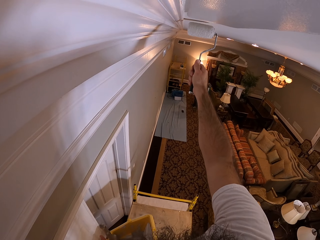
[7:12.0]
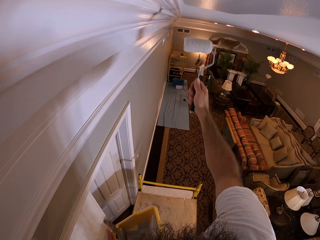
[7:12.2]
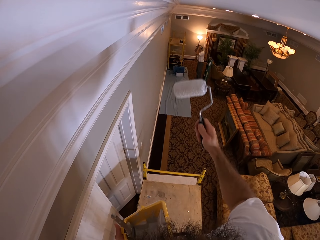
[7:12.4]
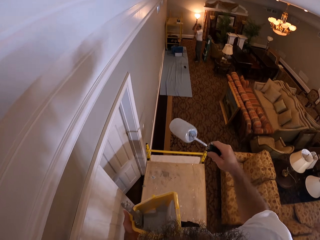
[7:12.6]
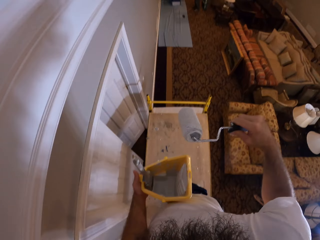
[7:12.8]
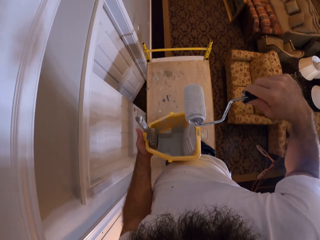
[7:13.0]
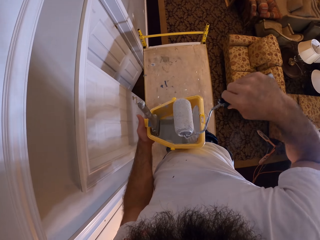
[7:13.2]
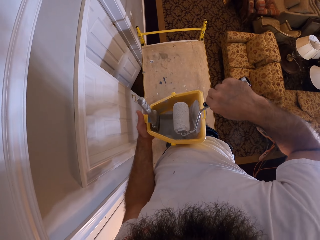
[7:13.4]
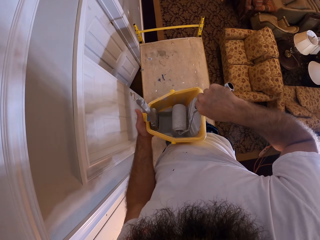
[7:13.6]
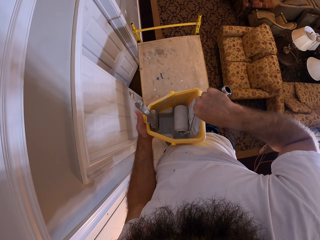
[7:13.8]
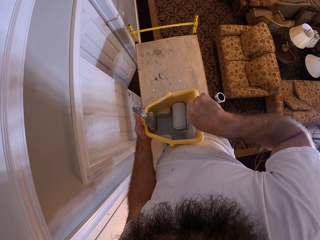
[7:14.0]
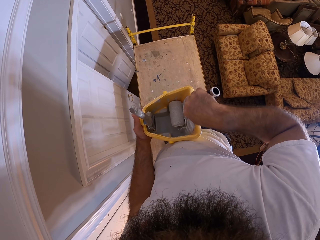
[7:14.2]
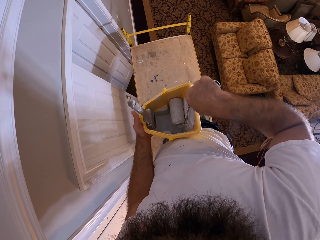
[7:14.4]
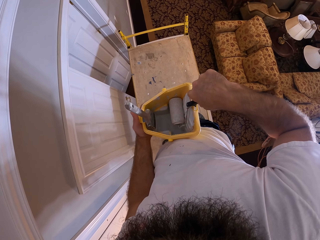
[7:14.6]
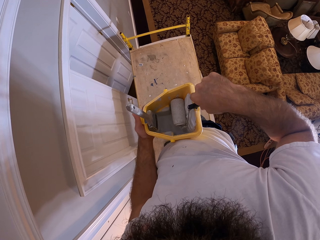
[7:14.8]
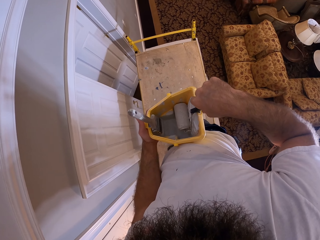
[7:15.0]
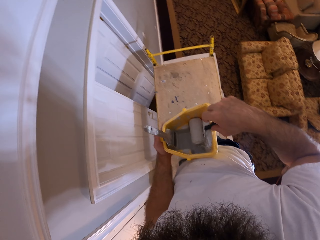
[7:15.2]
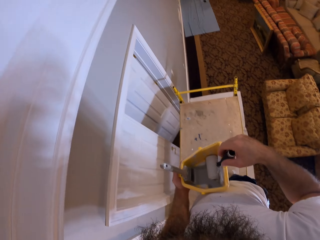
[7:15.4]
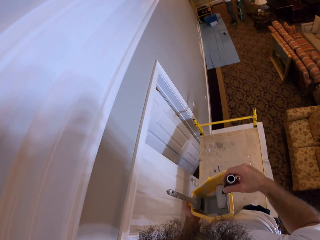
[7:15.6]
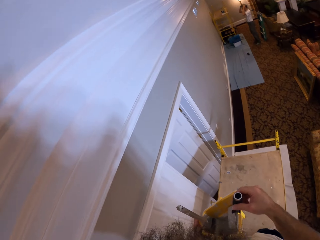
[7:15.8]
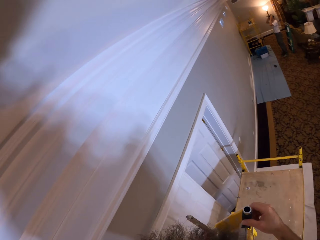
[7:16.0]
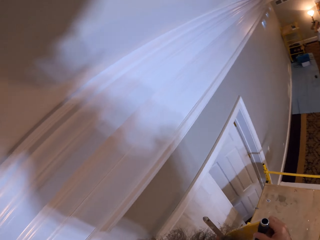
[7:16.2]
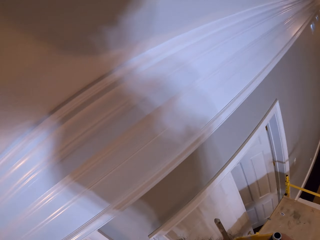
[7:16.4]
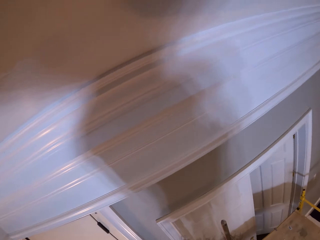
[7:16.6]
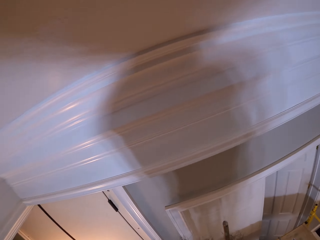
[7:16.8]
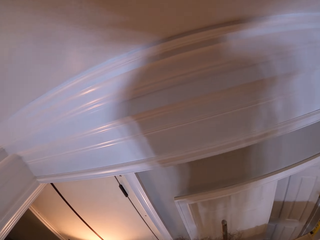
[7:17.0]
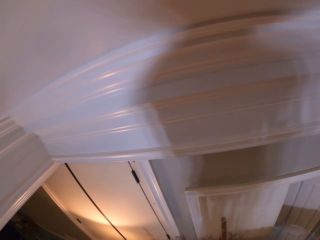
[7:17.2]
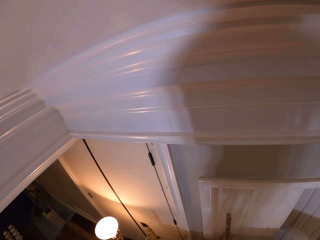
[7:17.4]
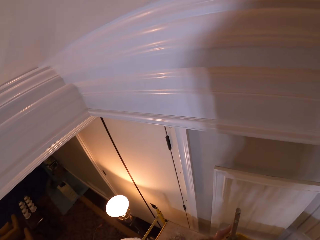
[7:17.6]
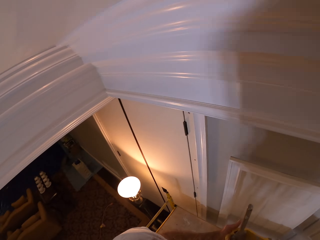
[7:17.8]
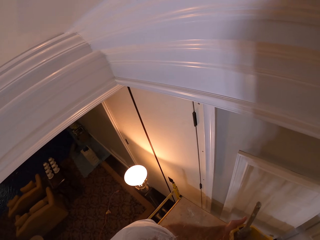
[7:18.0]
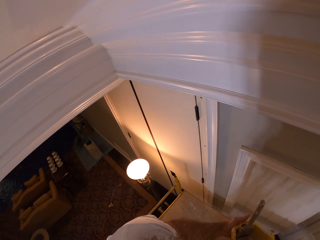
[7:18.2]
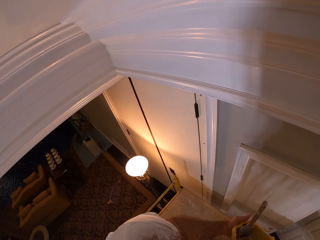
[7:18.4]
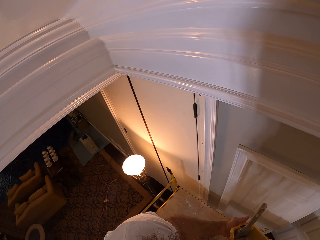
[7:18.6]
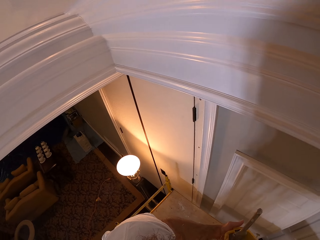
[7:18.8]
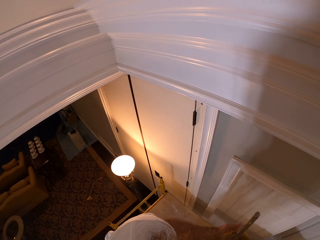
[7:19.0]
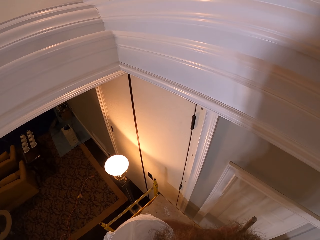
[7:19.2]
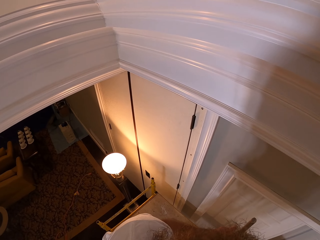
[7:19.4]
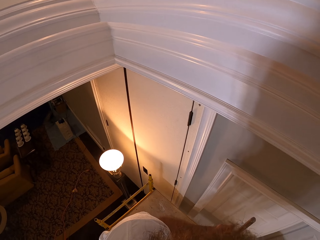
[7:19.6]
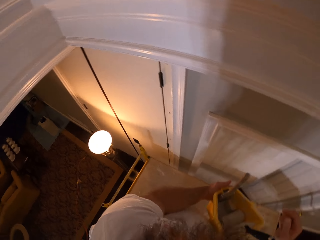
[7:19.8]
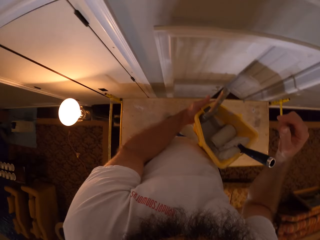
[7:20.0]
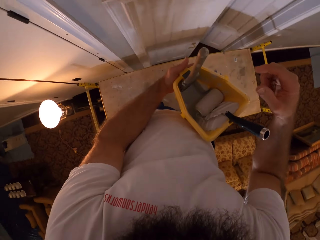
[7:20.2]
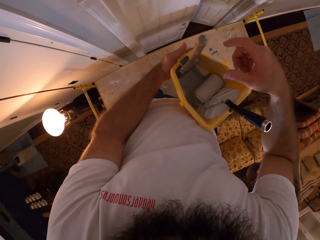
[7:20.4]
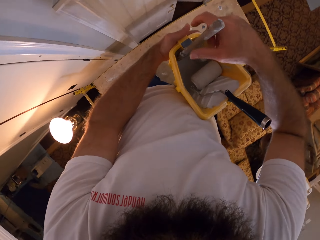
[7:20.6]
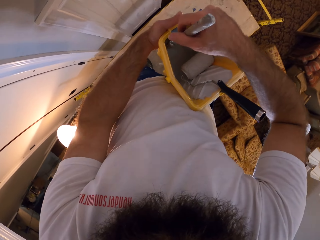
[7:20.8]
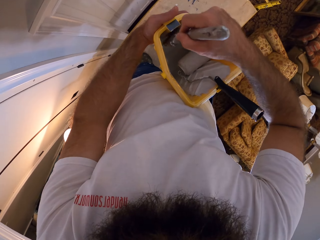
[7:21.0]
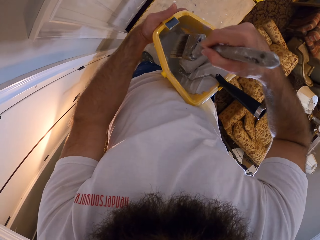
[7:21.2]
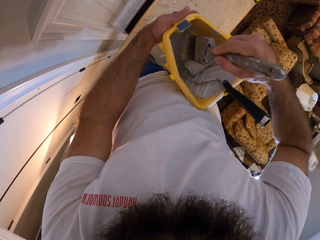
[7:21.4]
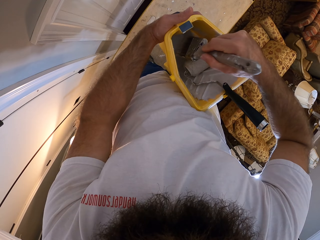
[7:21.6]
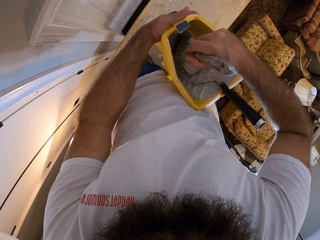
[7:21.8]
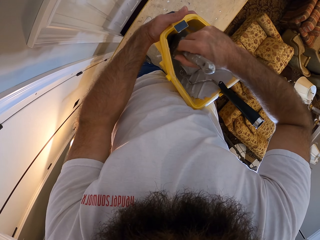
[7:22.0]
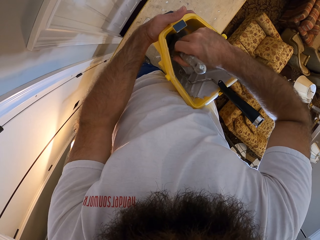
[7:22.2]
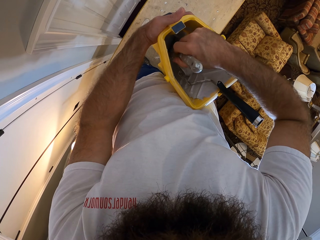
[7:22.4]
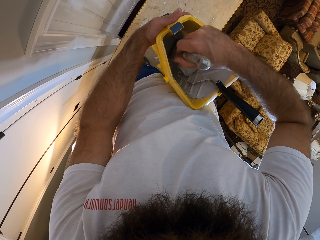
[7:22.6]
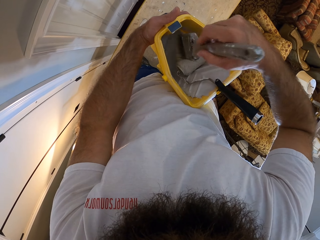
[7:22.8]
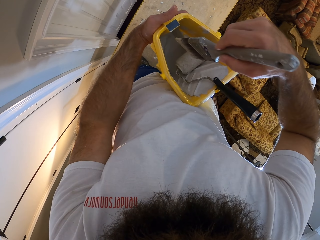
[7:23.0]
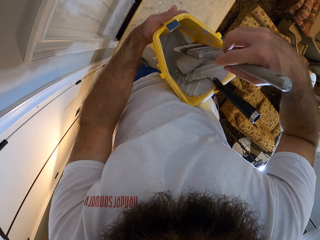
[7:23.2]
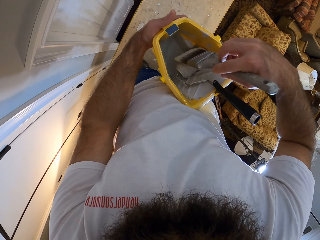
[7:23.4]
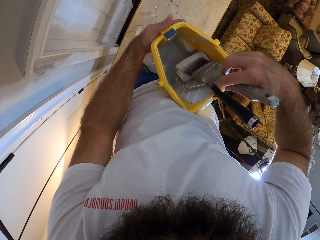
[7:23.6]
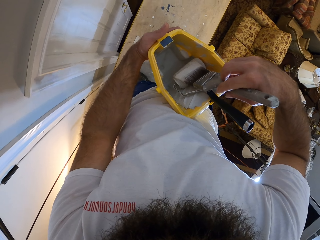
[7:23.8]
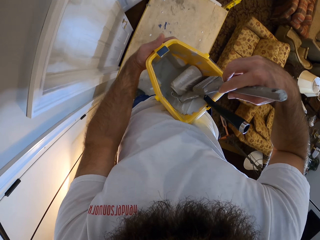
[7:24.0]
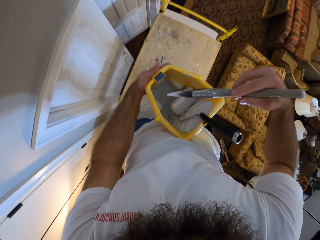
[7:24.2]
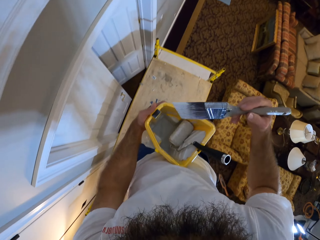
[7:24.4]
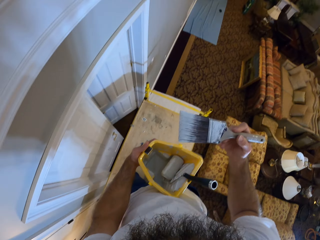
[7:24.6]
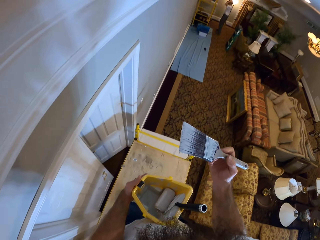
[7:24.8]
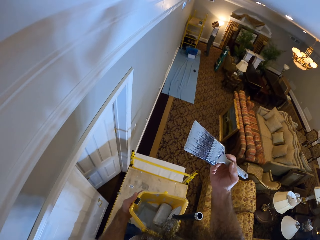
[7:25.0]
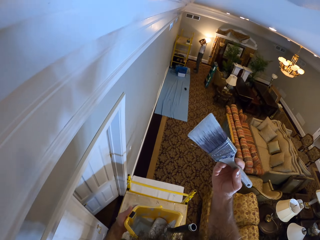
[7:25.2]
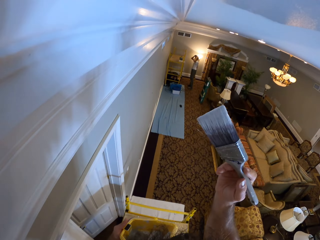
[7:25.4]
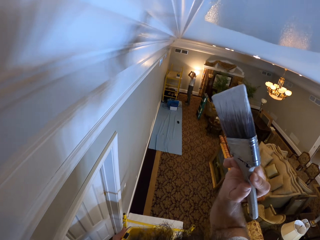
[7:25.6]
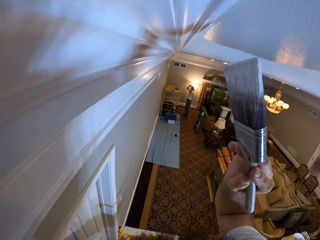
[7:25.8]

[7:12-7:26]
The camera wearer drops the paint roller in the paint bucket with his right hand. He looks around. He picks the paint brush from the paint bucket with his right hand. He takes paint from the paint bucket with the paint brush in his right hand. He rubs the paint brush on the paint roller.

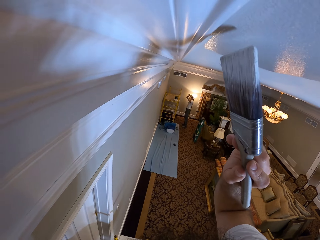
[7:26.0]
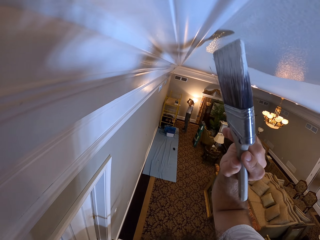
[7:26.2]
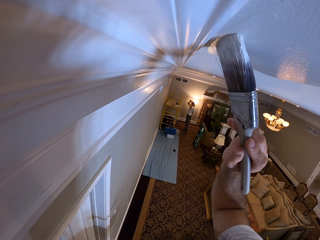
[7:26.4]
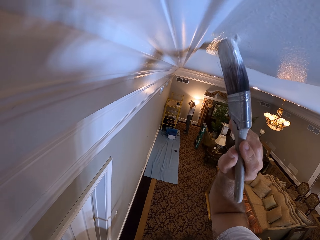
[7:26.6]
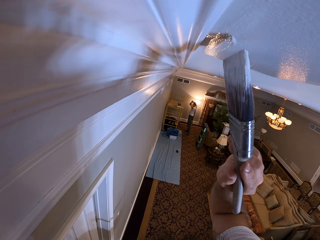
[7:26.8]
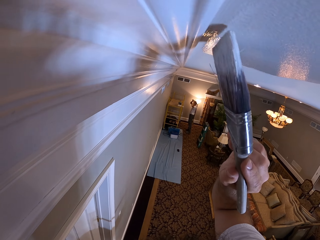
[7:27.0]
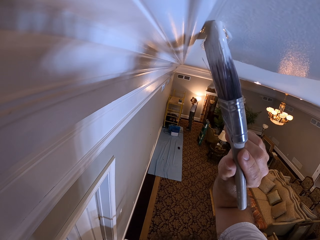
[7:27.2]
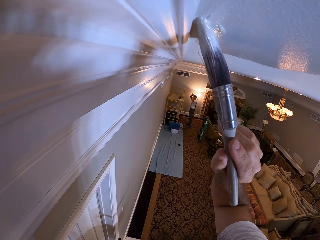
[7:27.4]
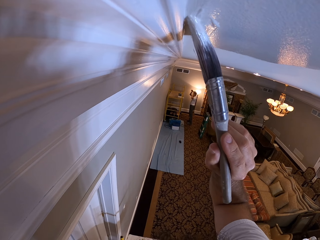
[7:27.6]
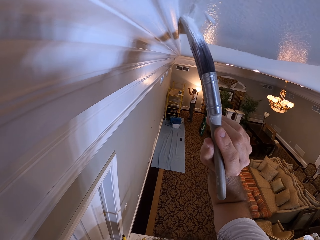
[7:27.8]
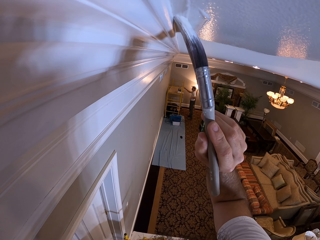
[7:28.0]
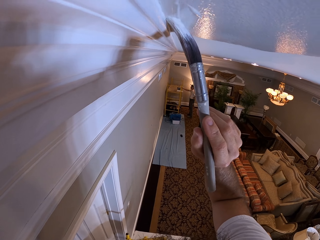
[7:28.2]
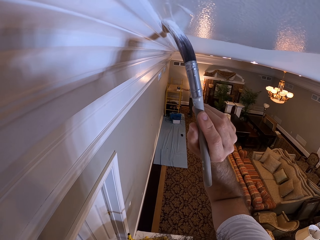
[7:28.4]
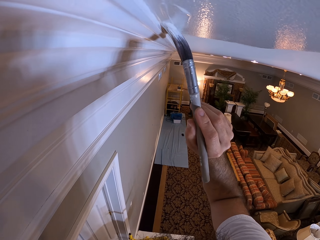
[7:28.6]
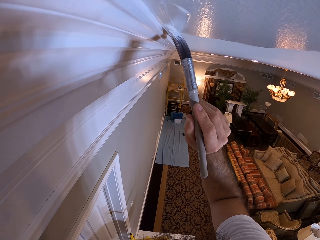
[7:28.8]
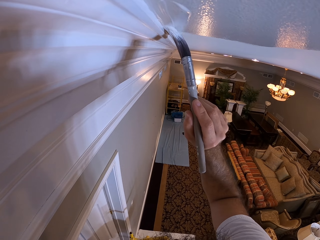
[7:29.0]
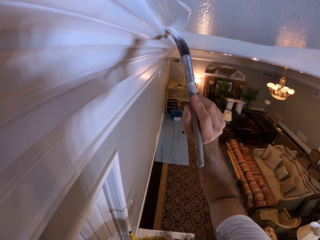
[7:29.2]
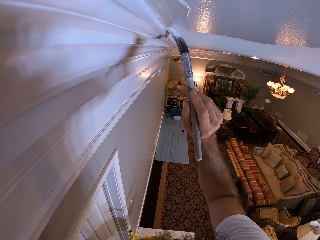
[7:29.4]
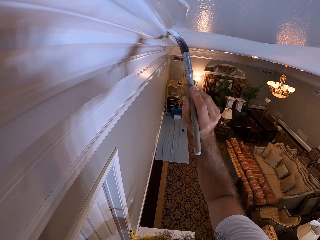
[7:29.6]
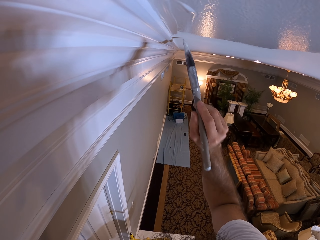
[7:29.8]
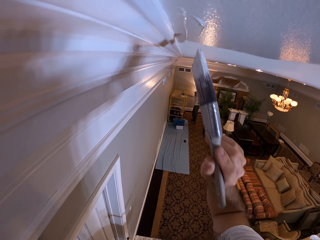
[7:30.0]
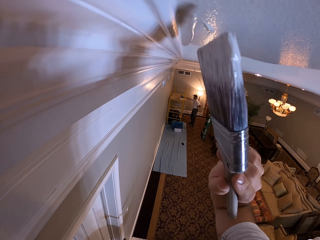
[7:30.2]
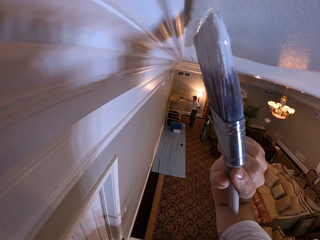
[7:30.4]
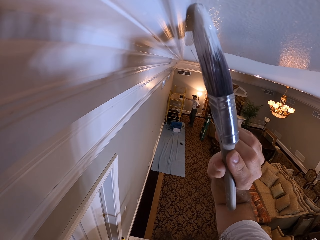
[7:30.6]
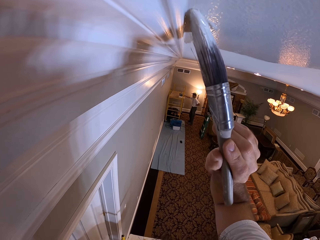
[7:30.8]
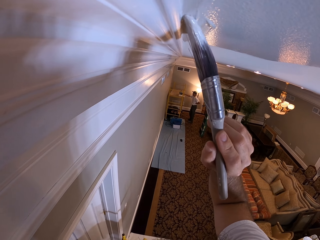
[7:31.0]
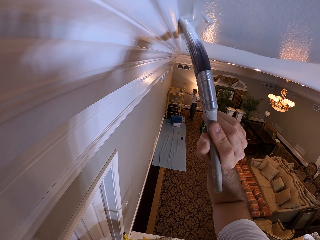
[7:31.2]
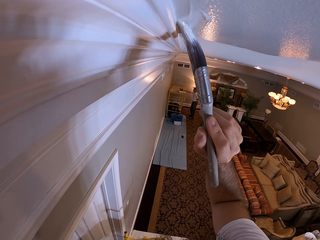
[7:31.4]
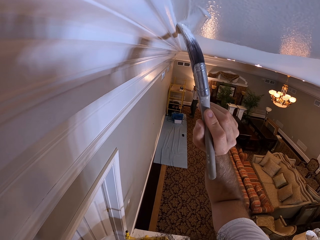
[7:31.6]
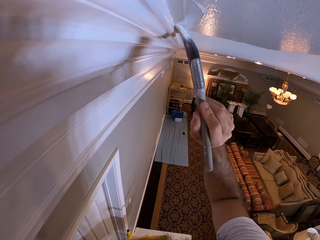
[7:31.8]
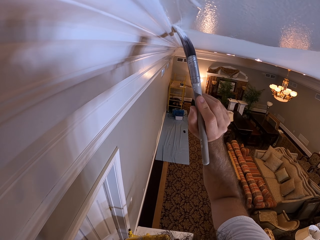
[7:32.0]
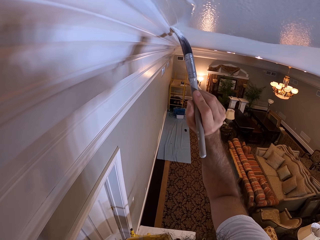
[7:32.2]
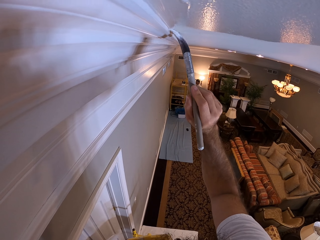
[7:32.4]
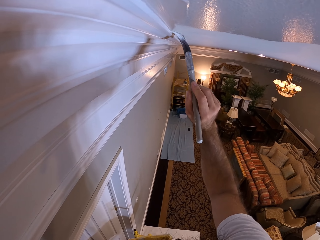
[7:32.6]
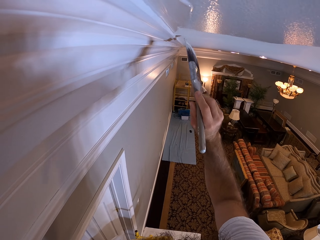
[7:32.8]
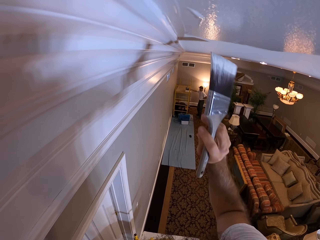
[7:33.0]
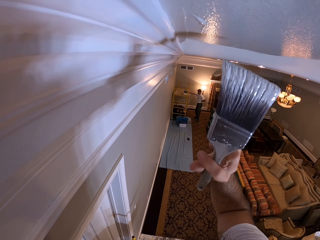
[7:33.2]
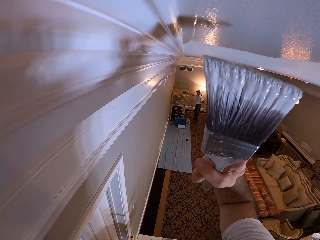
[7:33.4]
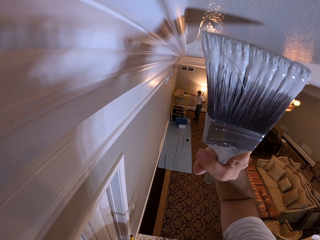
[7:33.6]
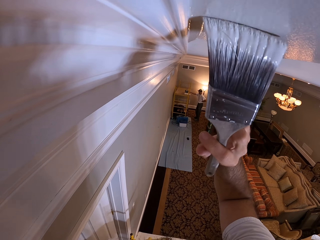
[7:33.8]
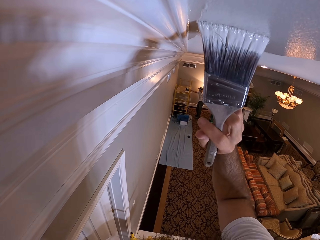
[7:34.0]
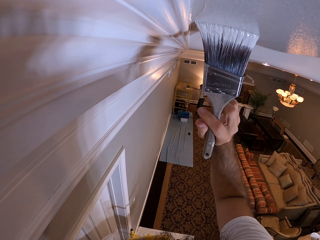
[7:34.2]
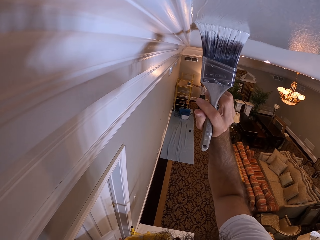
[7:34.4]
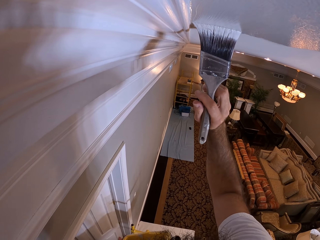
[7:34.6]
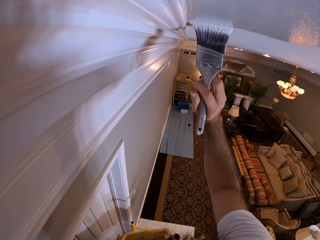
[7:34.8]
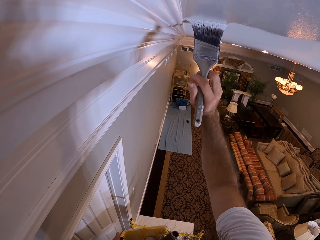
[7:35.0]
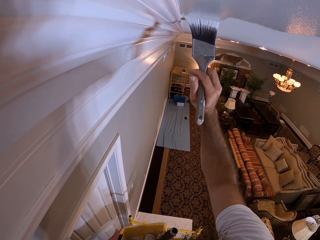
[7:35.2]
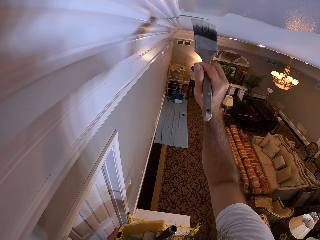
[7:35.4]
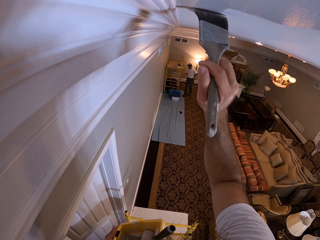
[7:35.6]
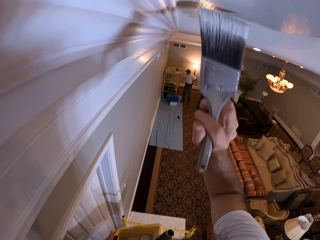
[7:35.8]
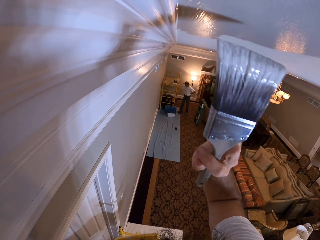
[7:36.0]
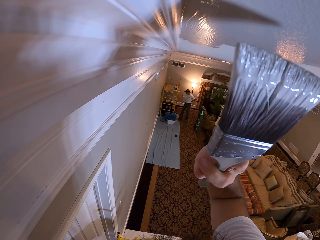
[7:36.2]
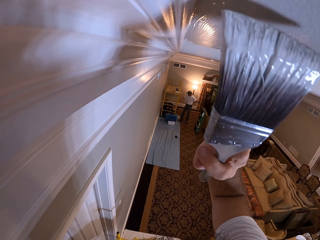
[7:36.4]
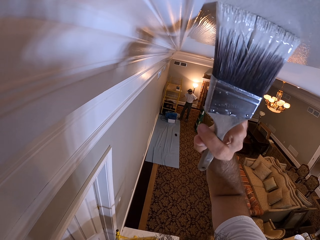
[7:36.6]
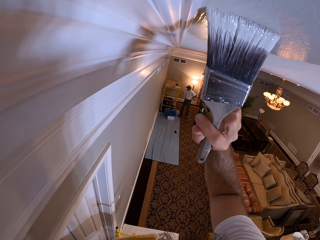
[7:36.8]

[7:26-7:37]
The camera wearer paints the ceiling with the paint brush in his right hand.
